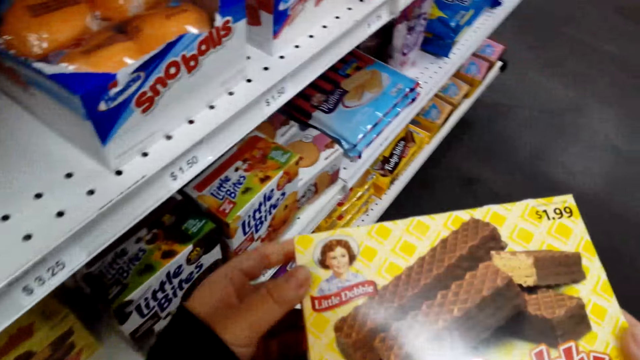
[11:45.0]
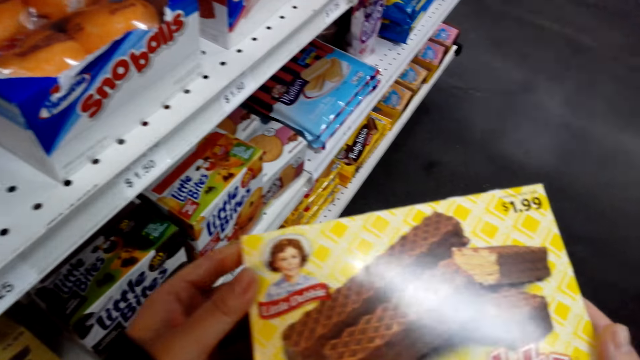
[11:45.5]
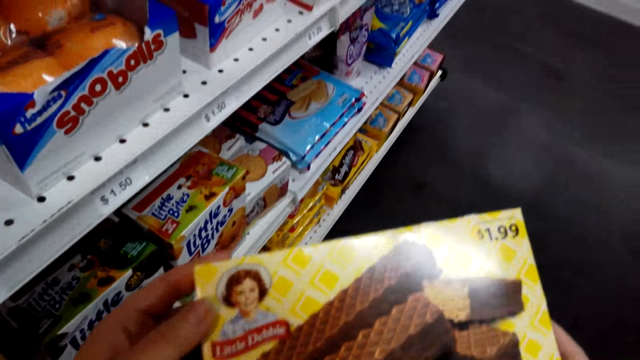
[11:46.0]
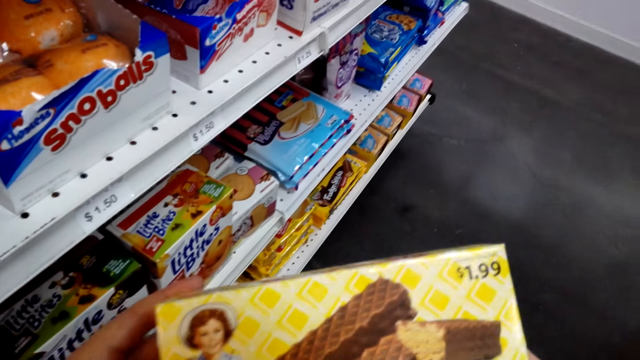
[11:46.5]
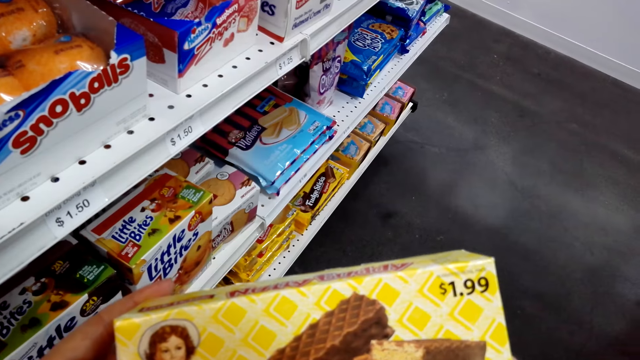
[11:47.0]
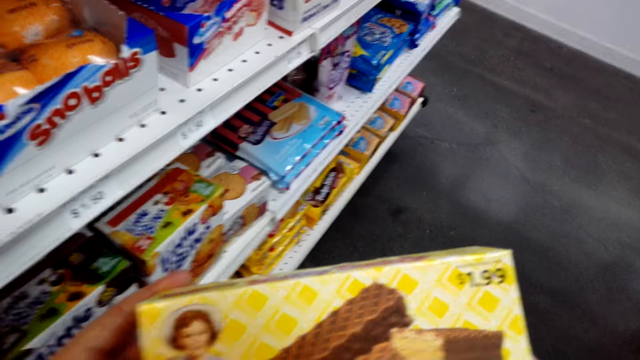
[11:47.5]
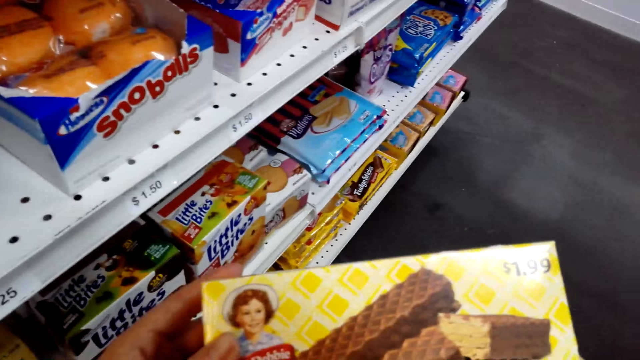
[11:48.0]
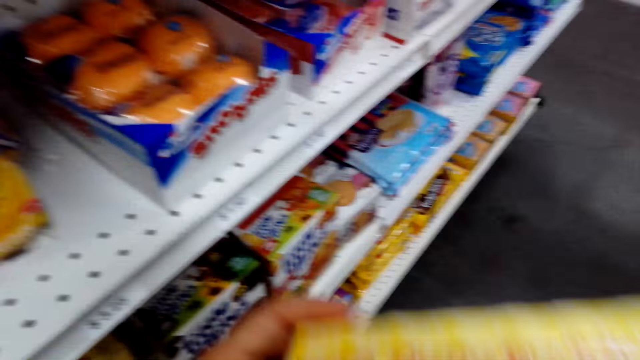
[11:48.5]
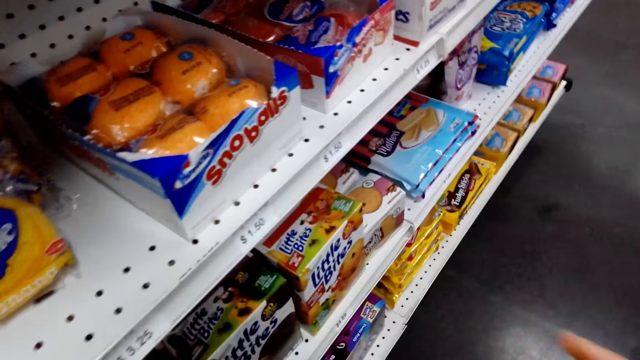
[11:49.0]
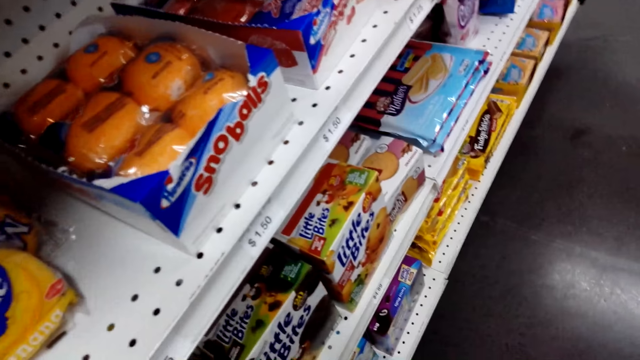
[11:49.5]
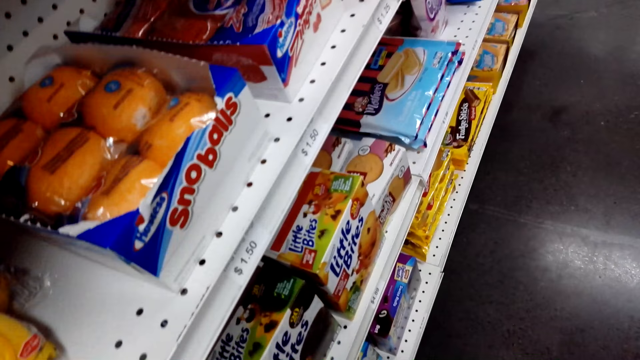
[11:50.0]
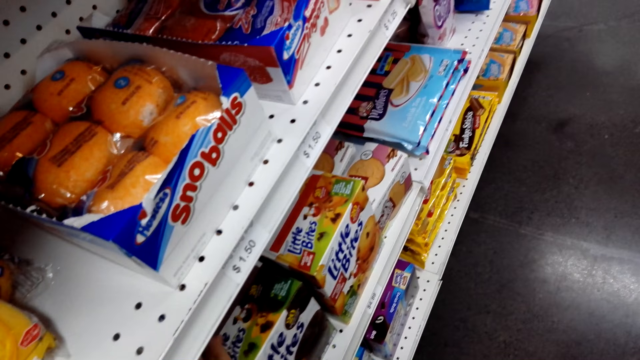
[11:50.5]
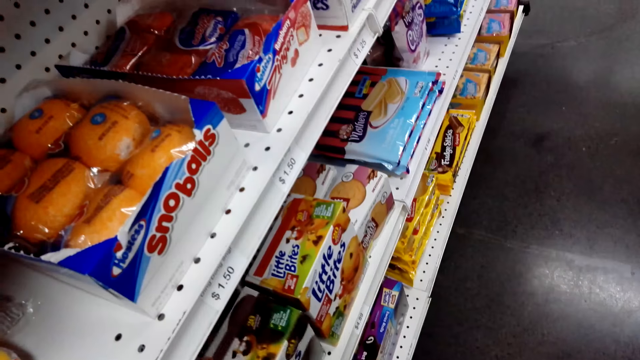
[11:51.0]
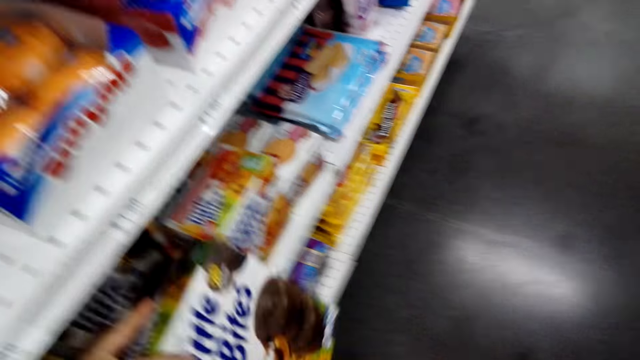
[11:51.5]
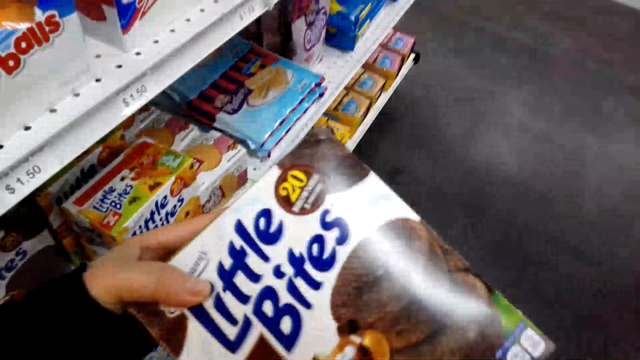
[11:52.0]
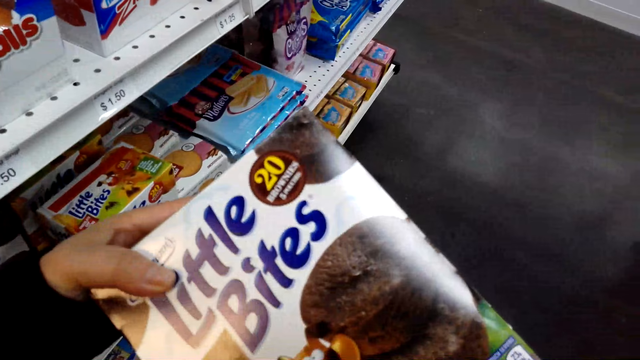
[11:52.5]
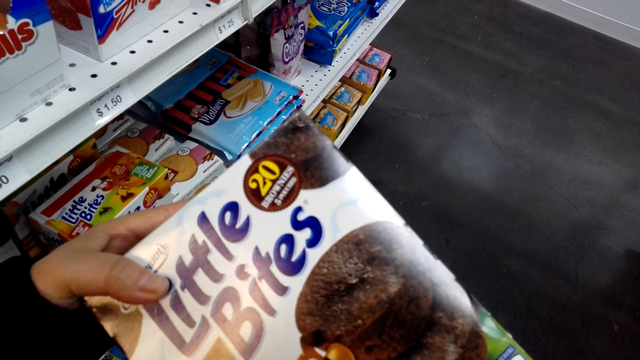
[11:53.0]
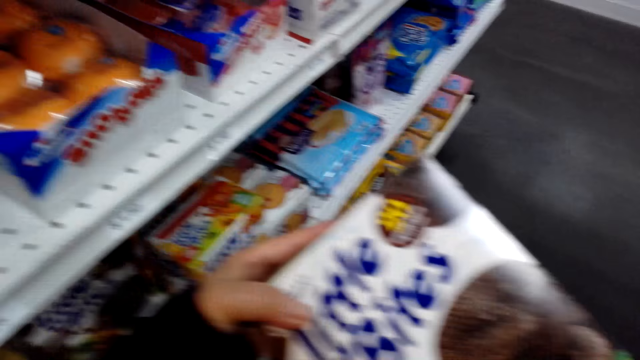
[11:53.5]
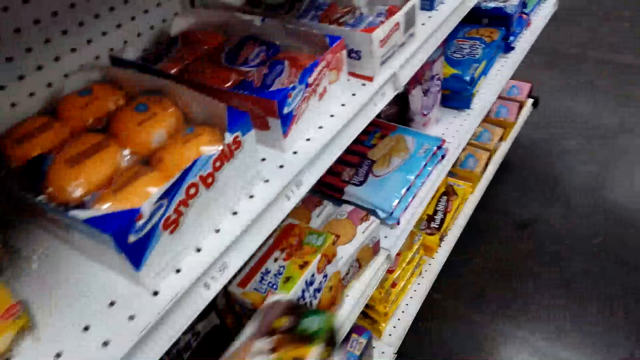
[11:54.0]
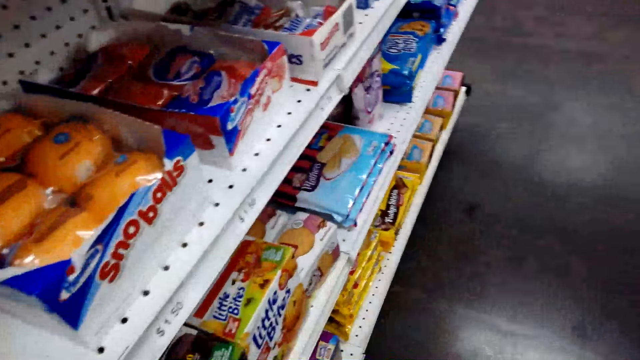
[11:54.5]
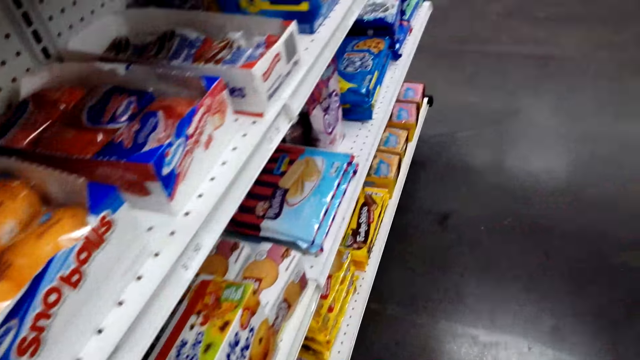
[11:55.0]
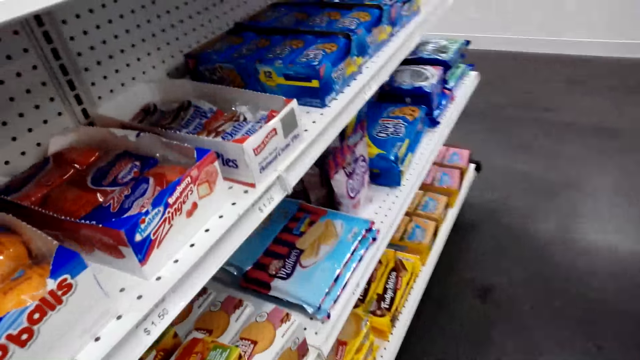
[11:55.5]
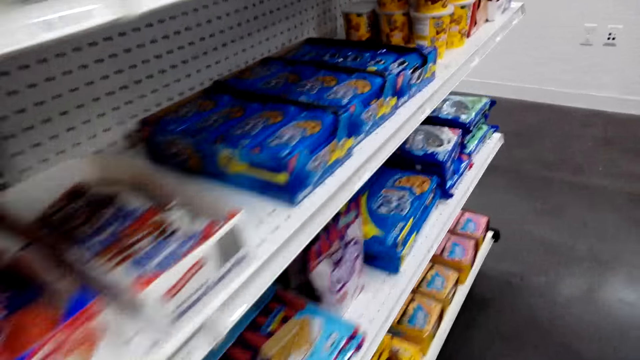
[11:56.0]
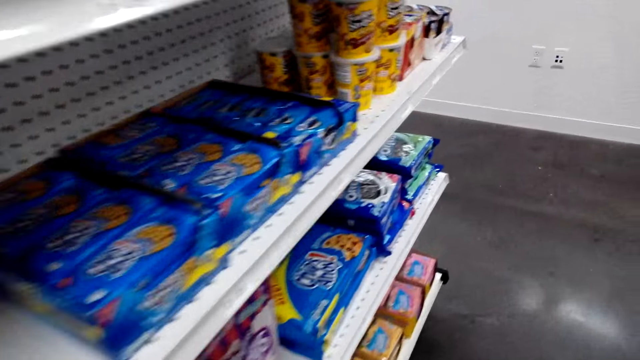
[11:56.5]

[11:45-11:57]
The camera wearer reads a packet. They pick up a packet of Little Bites. They read the packet and put down the packet of Little Bites.

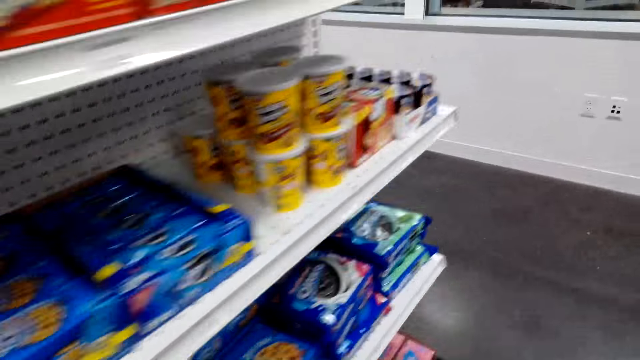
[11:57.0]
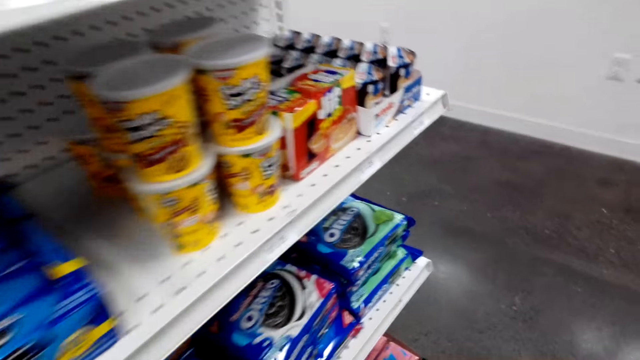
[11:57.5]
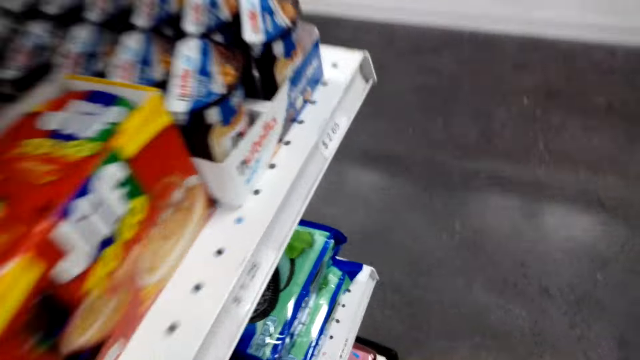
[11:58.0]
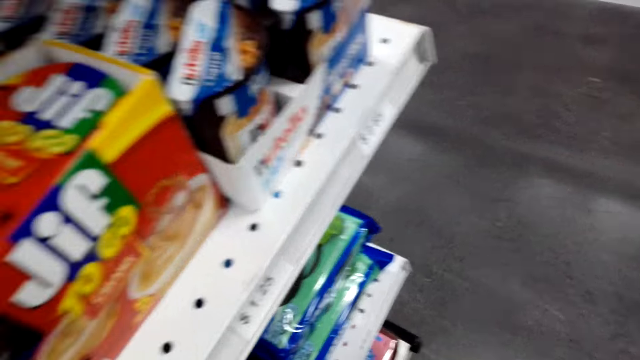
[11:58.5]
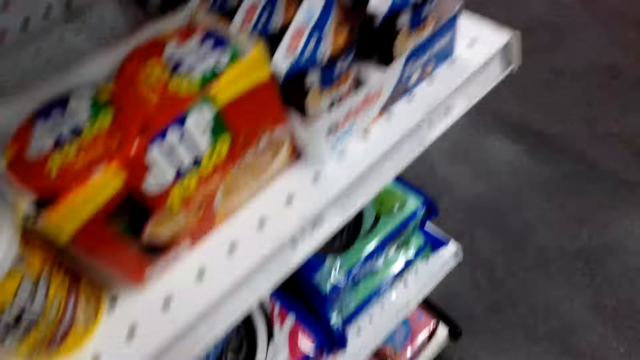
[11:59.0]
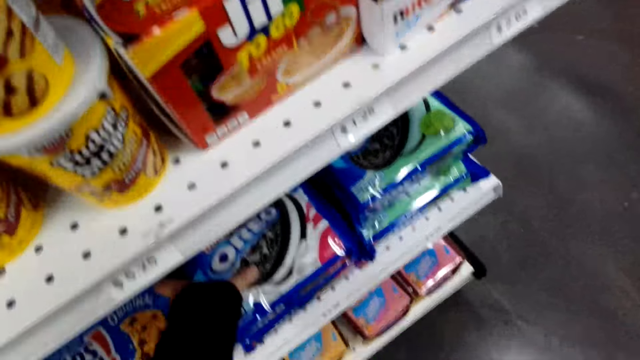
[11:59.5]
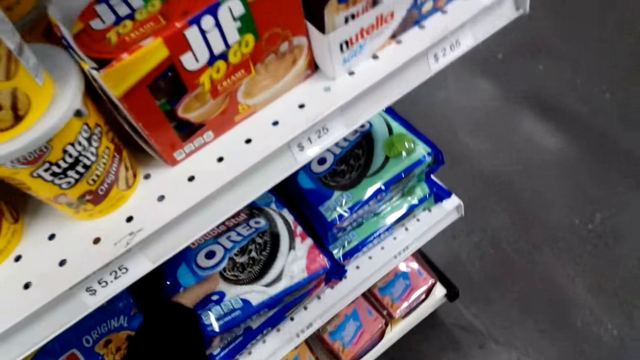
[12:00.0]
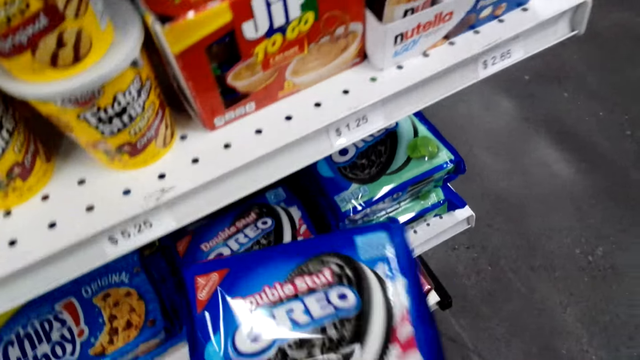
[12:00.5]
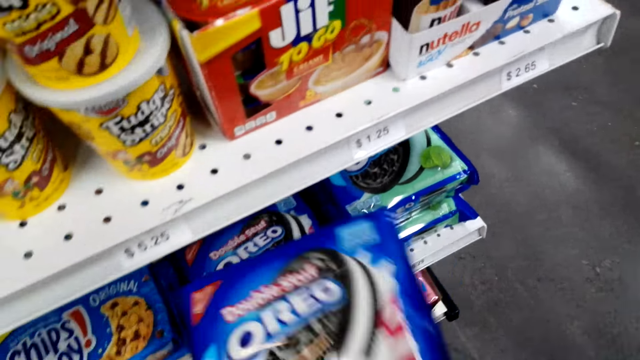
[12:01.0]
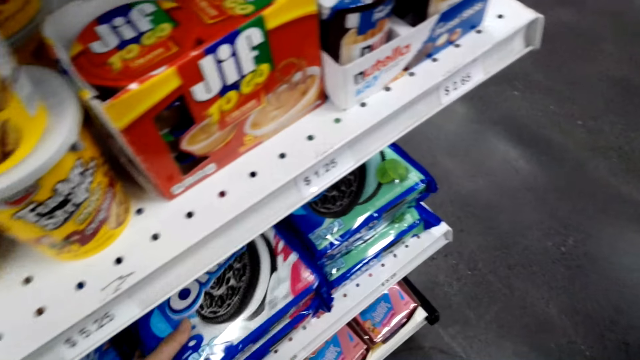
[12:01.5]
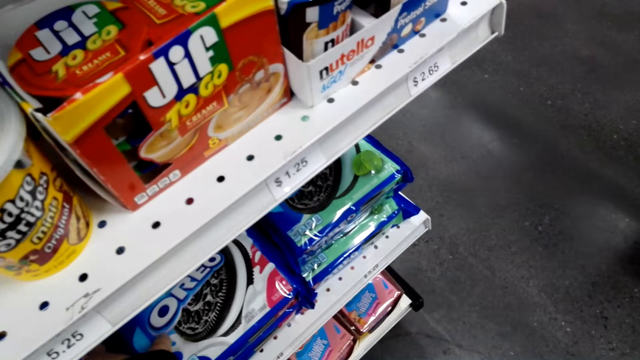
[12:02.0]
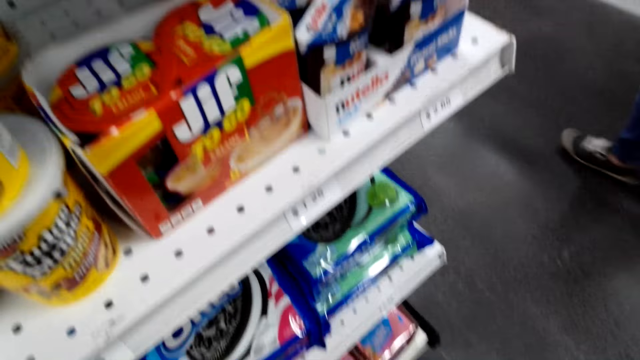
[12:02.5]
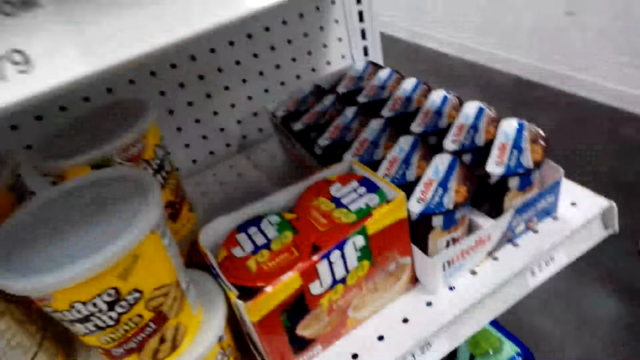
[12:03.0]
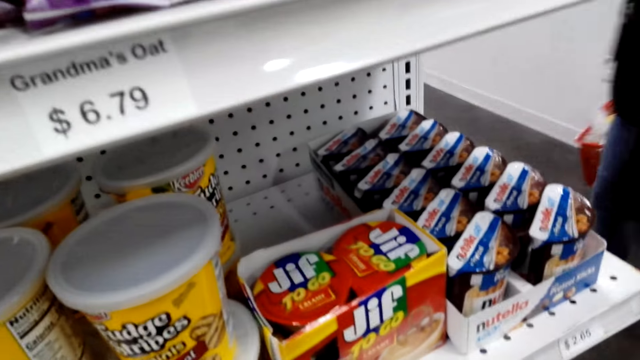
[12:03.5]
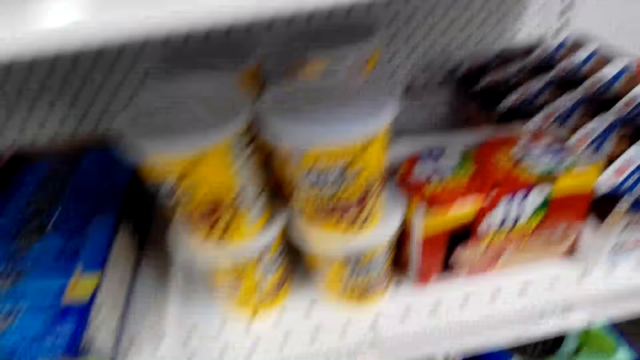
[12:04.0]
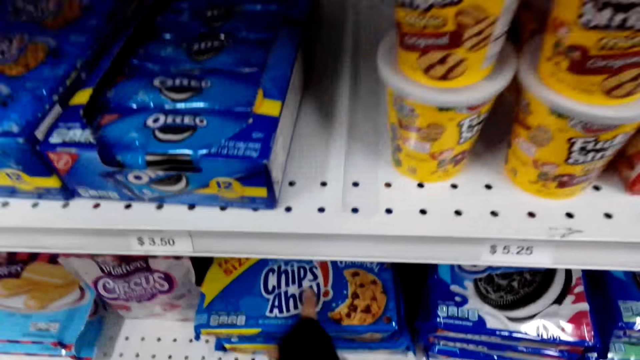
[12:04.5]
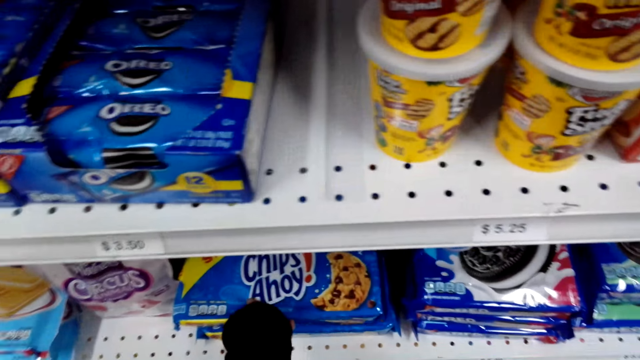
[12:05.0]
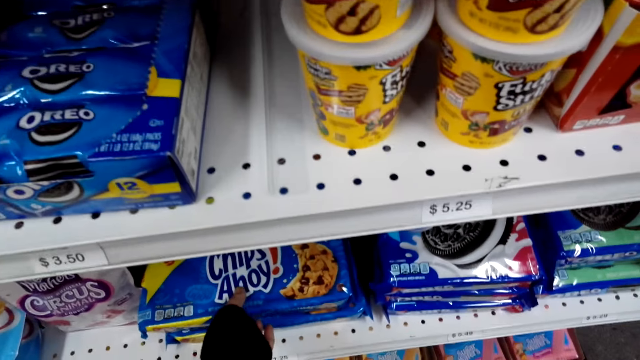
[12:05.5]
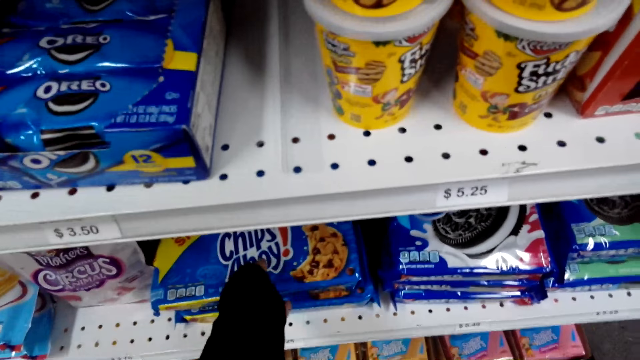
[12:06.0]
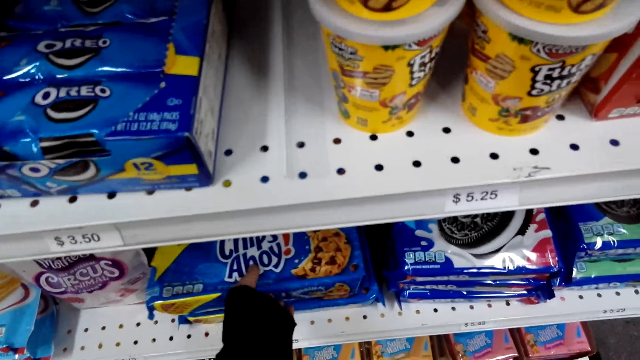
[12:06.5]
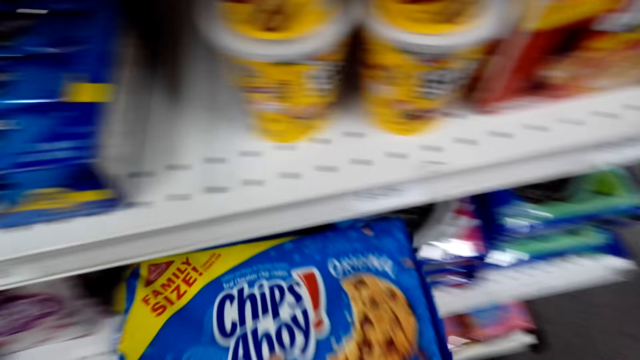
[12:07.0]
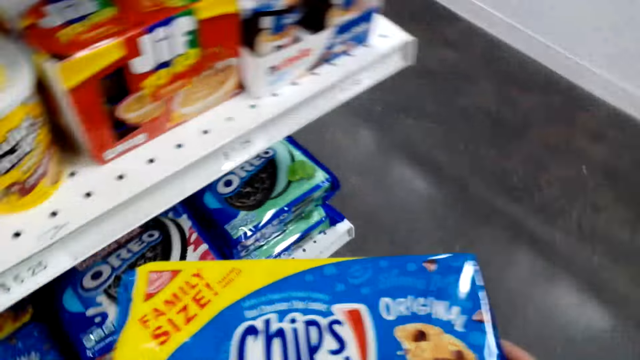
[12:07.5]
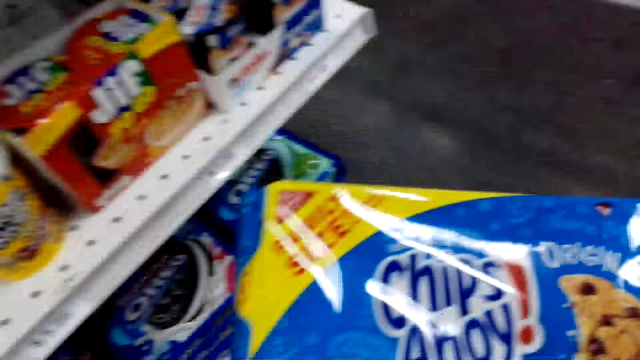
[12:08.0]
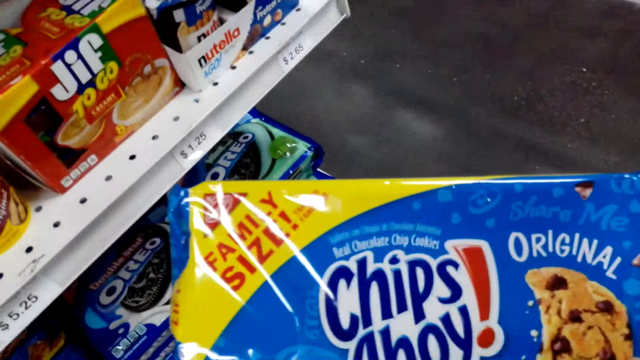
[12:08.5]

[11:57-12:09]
The camera wearer walks in the supermarket. They pick up a packet of Oreo. They put down the packet of Oreo. They pick up a packet.
